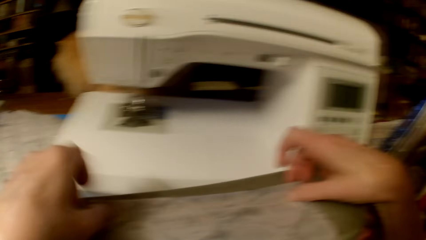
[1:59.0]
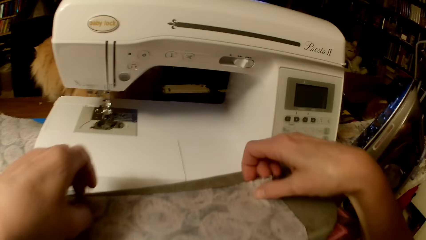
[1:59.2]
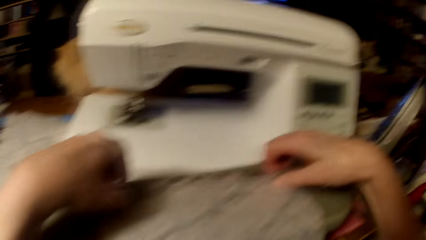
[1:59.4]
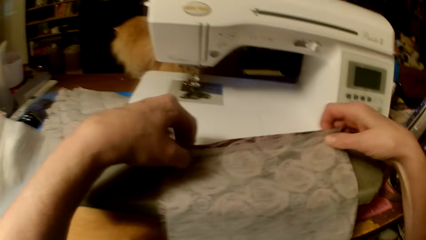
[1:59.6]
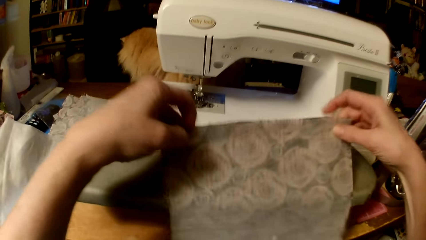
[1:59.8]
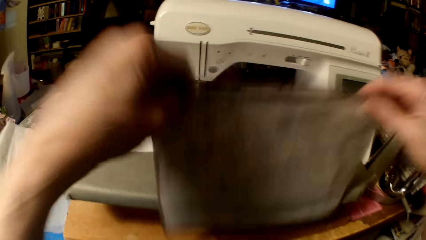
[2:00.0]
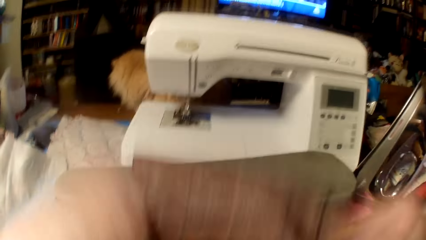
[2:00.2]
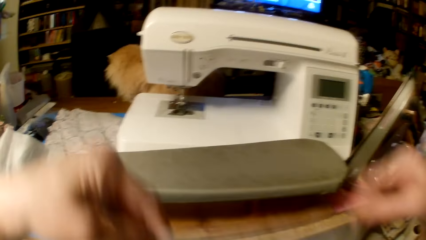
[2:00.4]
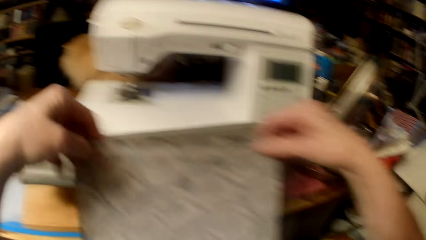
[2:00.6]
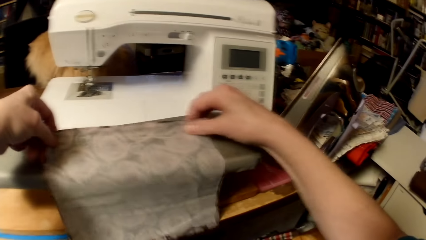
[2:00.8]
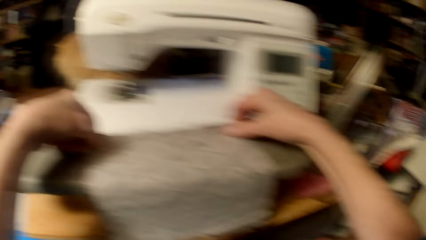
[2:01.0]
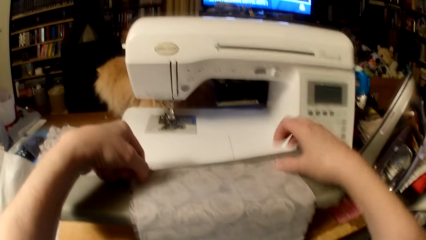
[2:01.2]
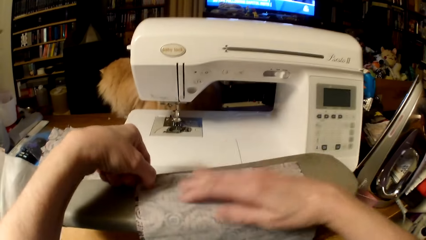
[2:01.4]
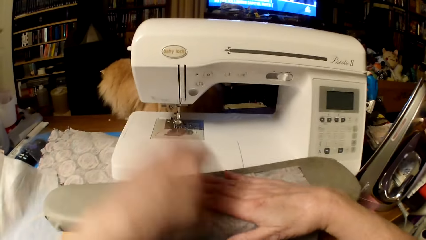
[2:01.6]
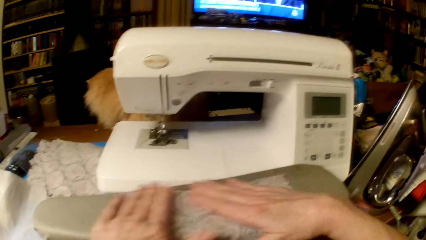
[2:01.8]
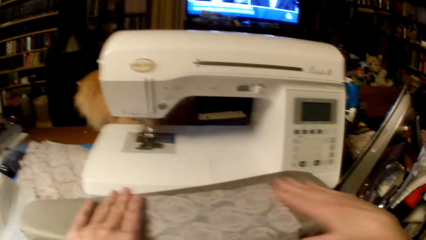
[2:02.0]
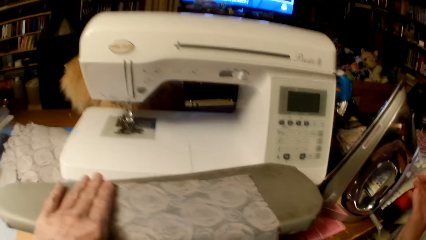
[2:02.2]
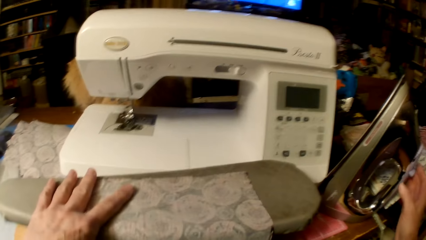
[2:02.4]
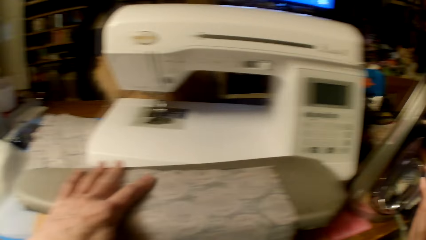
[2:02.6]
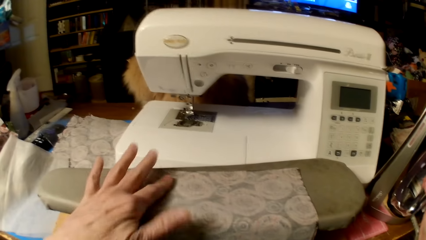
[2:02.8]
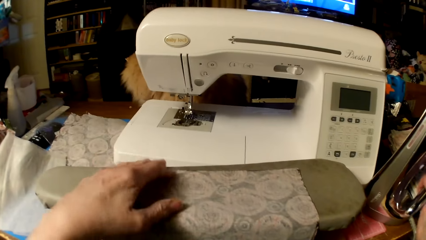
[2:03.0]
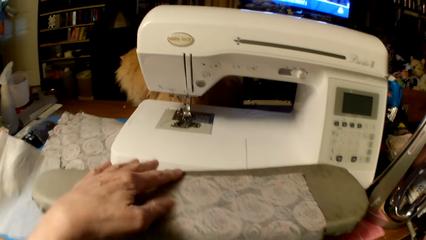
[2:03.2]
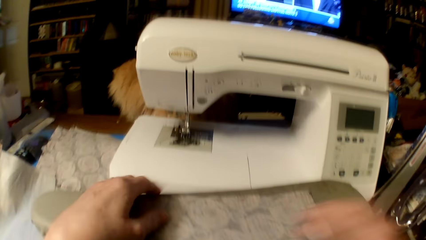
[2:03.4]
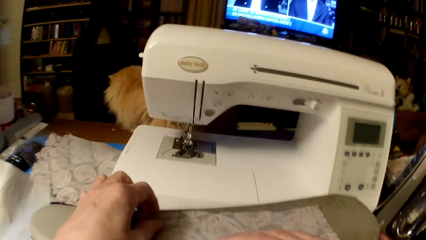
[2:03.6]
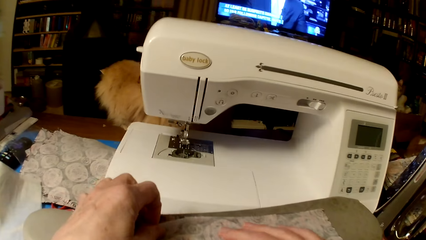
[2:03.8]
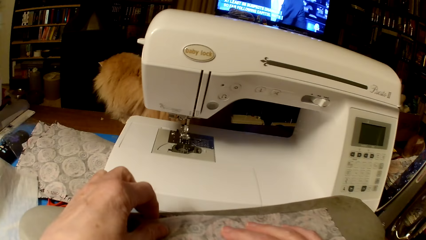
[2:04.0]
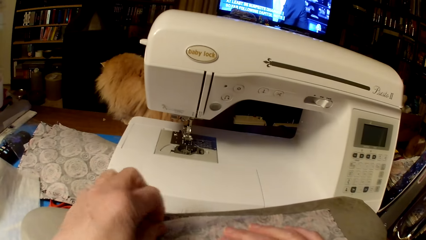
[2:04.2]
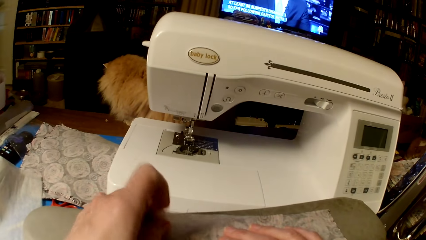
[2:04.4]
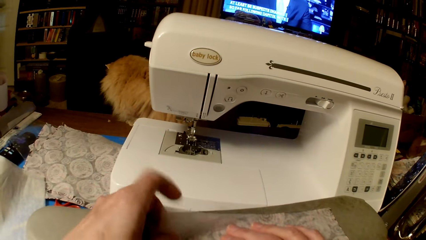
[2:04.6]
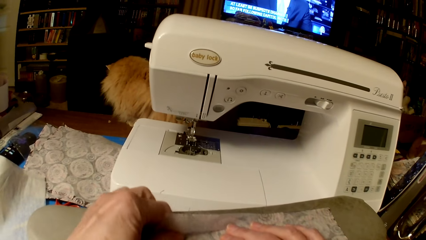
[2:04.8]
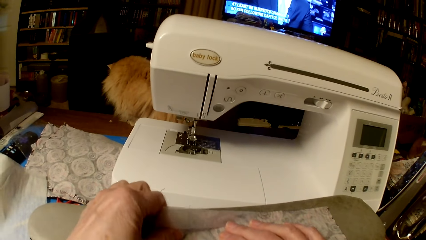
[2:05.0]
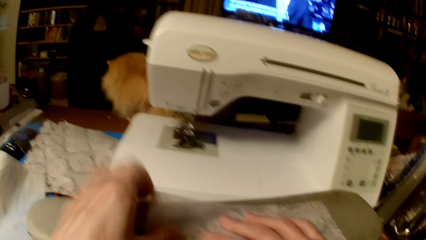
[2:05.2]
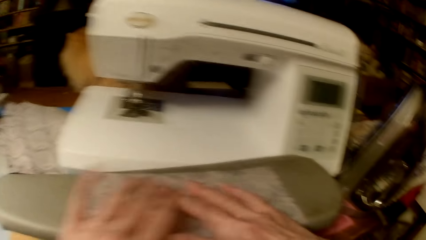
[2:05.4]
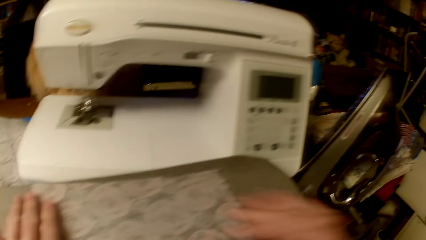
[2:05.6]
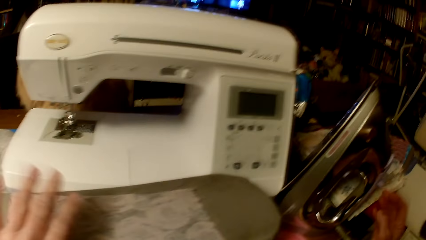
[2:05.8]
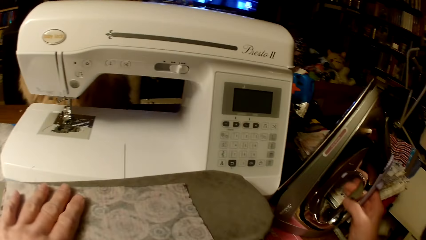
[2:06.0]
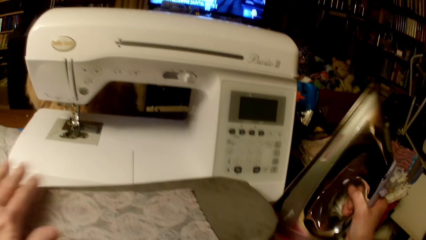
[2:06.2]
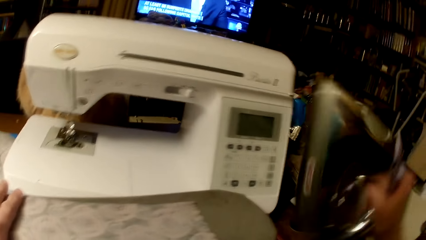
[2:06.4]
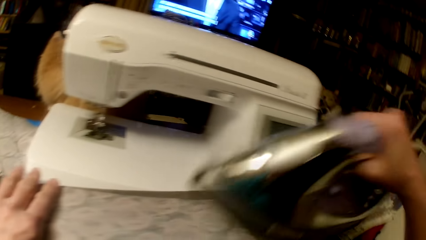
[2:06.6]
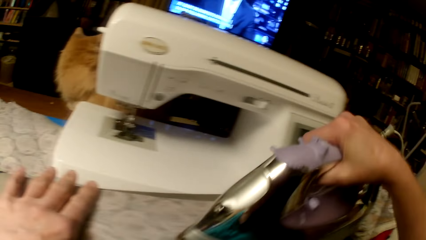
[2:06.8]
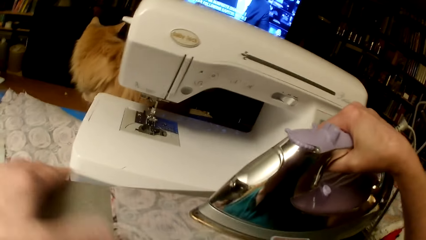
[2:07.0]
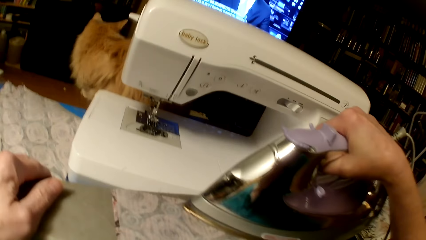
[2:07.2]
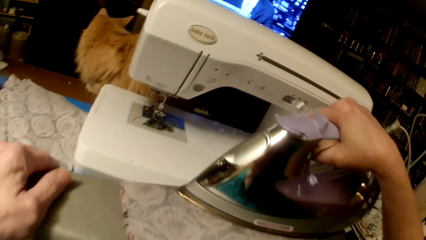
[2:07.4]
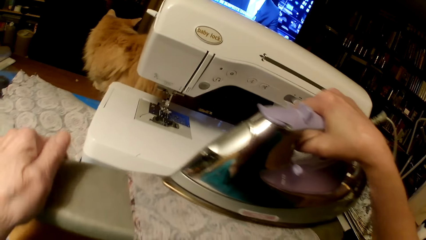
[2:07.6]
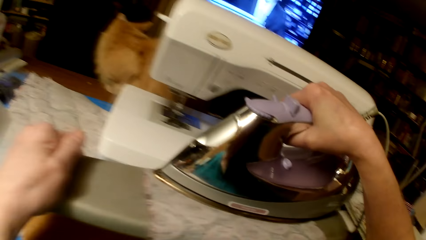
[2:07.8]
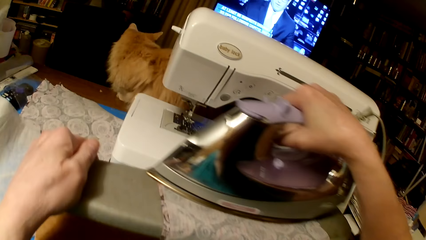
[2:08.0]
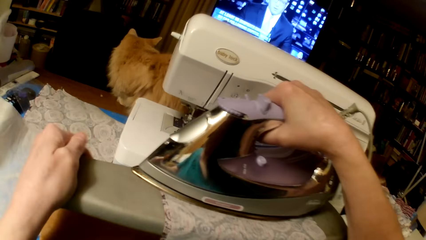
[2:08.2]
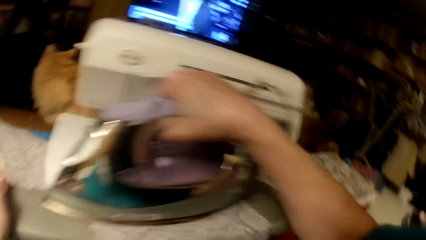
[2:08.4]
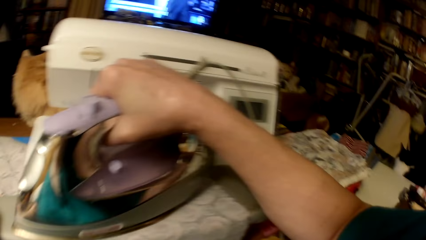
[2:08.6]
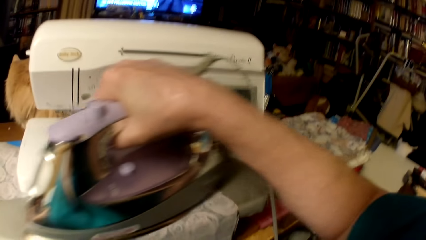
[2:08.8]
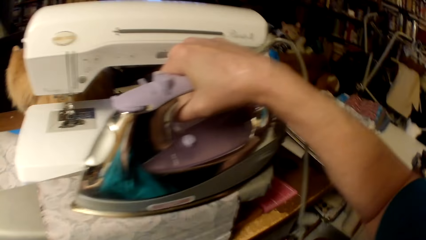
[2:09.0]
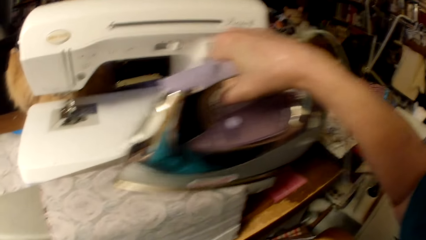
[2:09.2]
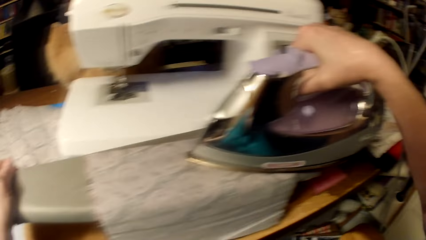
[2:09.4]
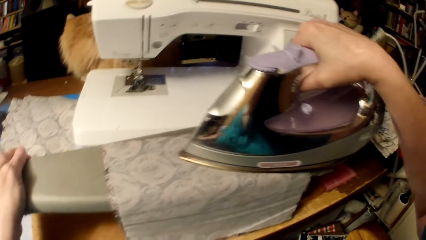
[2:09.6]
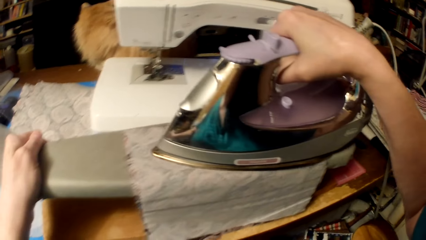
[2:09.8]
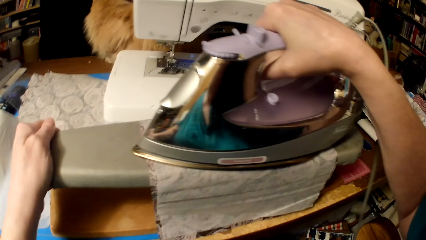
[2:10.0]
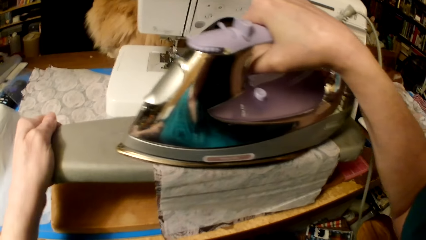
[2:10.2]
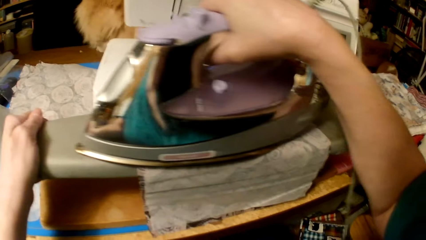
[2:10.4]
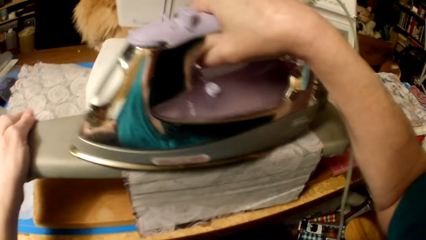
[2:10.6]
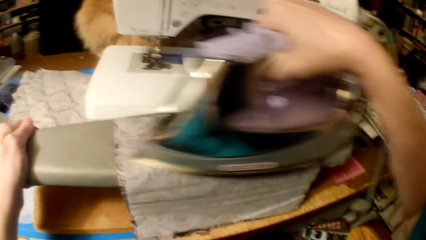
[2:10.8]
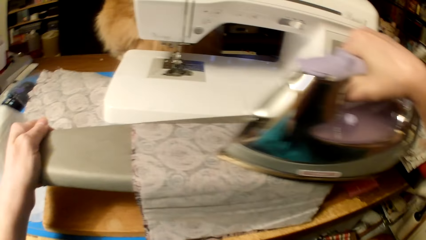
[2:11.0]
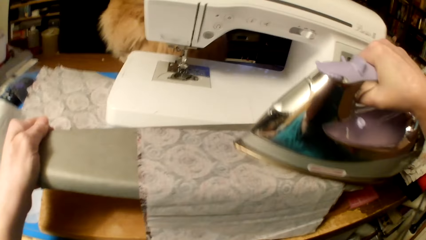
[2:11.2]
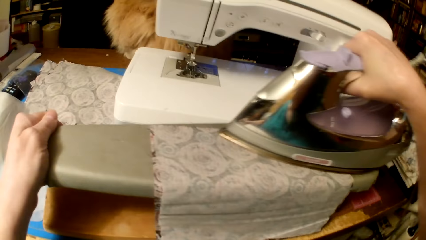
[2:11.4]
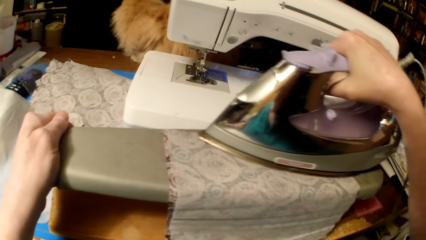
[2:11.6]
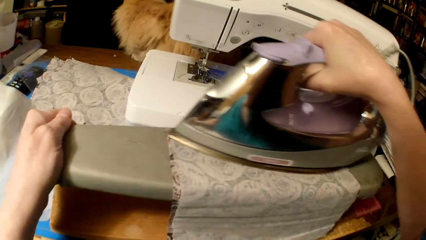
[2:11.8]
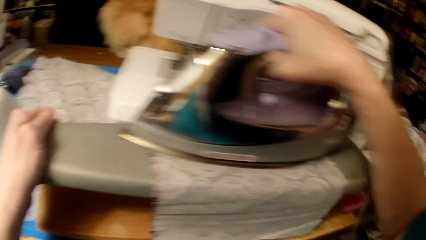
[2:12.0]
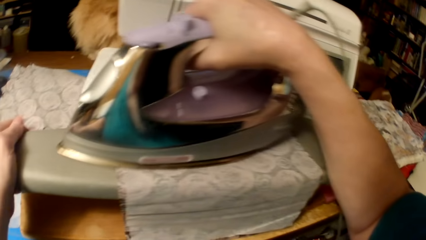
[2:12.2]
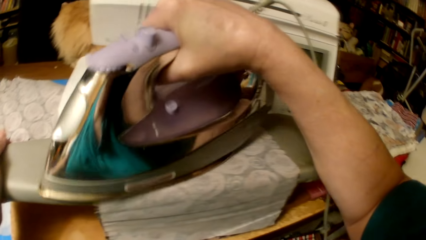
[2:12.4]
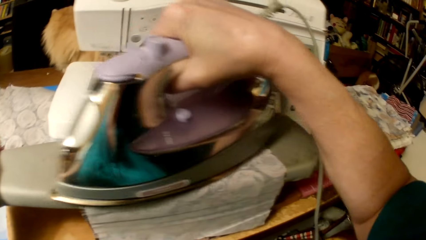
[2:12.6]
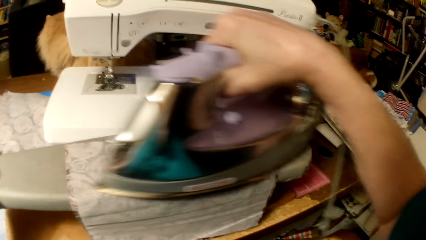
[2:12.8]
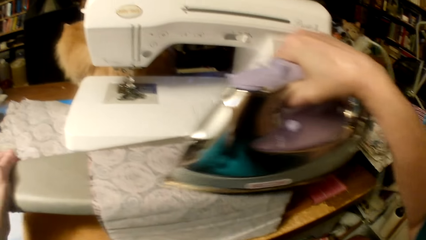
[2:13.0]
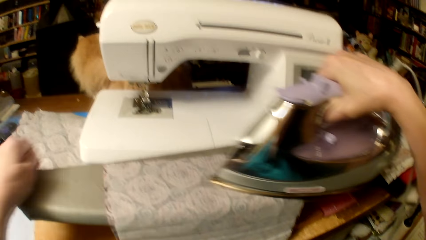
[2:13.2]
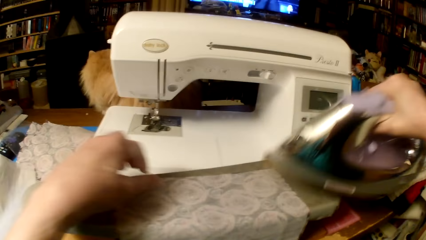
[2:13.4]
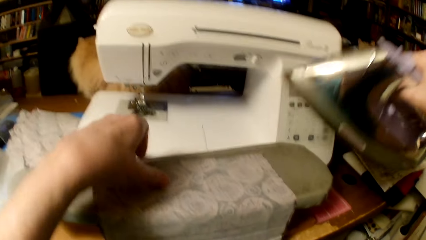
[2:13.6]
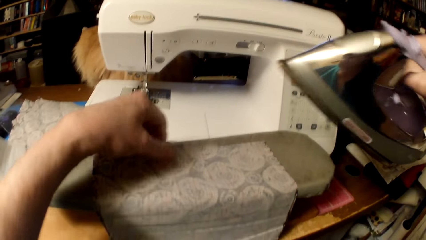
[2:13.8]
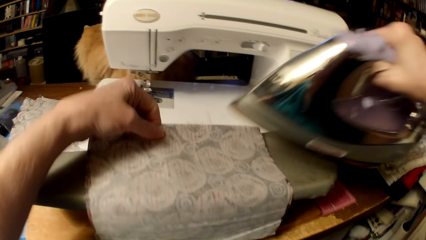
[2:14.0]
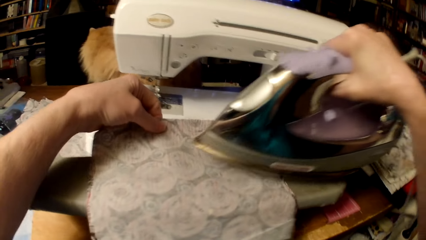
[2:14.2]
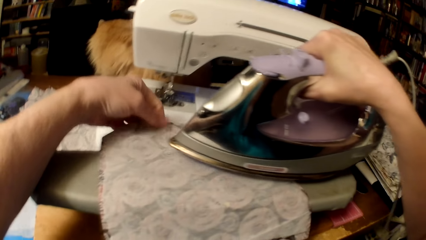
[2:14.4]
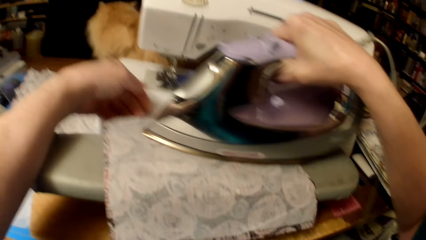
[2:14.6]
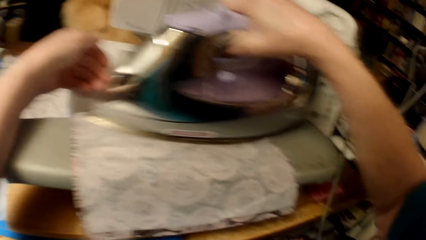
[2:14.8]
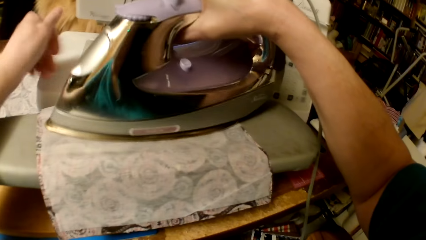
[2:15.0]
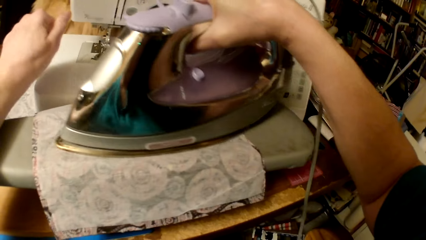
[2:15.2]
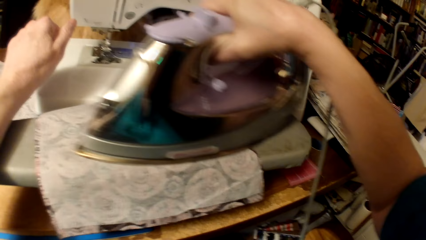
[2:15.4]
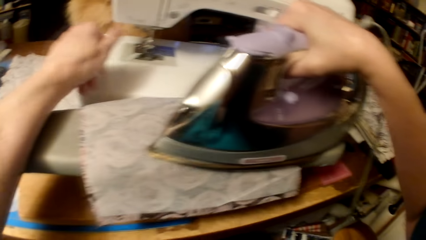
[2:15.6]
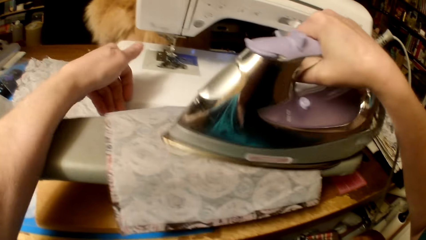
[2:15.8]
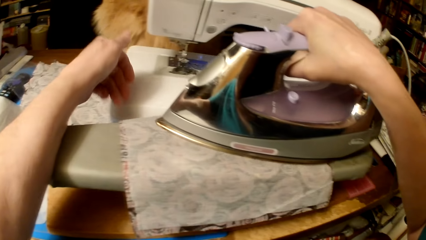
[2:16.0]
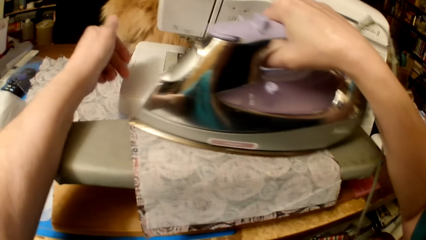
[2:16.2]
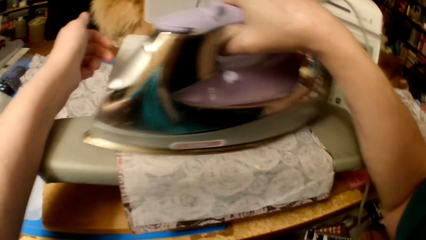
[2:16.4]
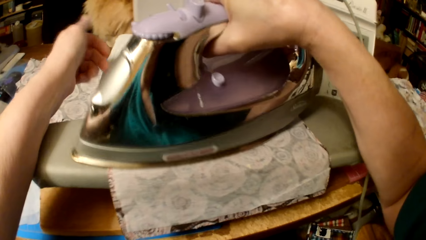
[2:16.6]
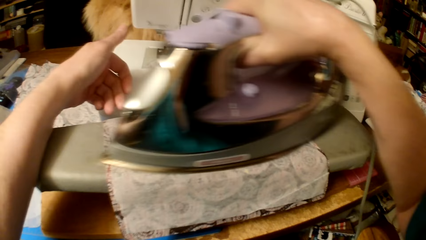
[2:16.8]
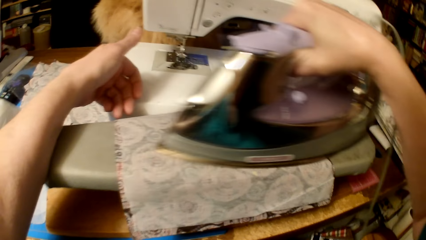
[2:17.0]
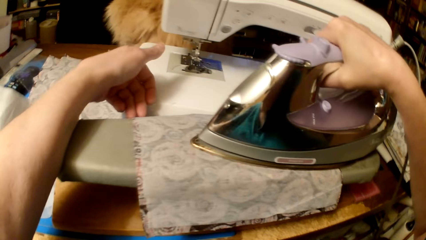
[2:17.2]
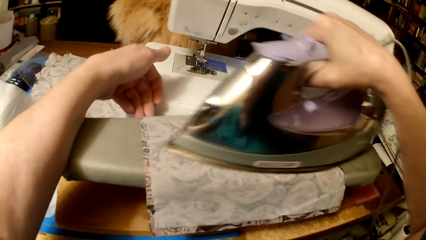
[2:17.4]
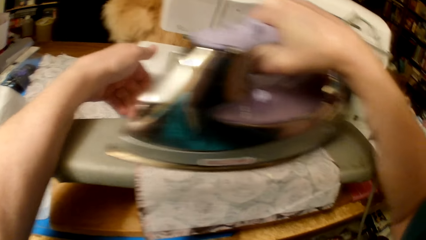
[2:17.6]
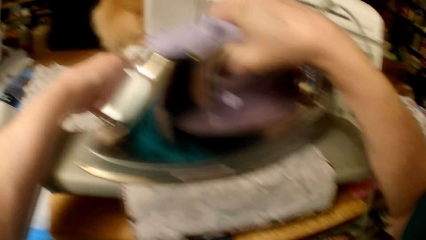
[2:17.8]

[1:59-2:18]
The camera wearer straightens the piece of cloth and the fabric. They shake the cloth pieces. They put the piece of cloth and the fabric on the ironing board. They align the sheer fabric on the cloth. They fix the fabric. They pick the iron box. They iron the piece of cloth and the fabric. They pull the piece of cloth and the fabric.
